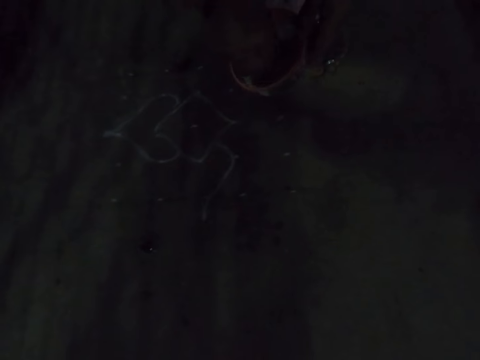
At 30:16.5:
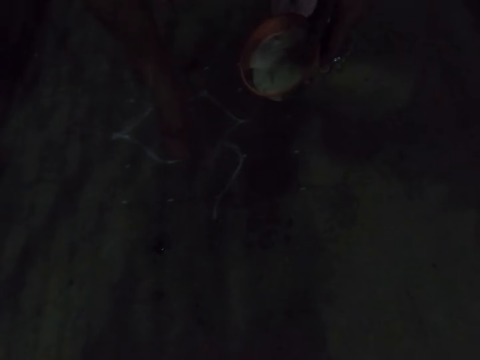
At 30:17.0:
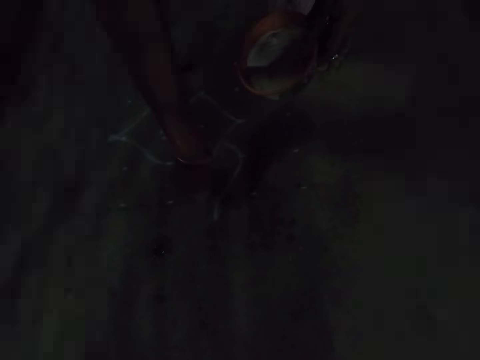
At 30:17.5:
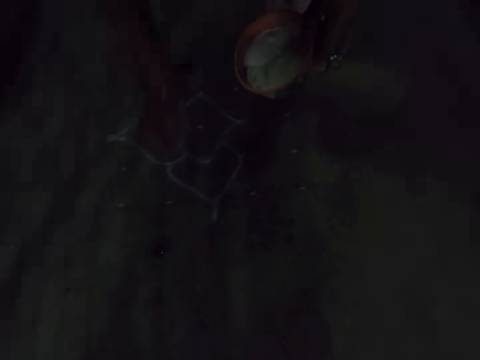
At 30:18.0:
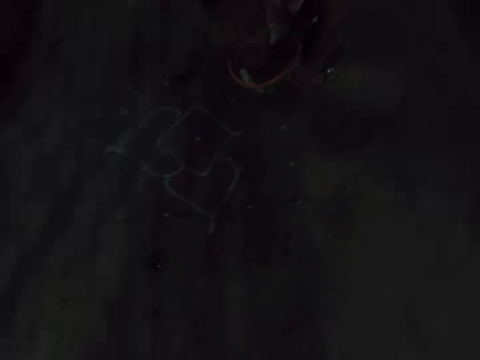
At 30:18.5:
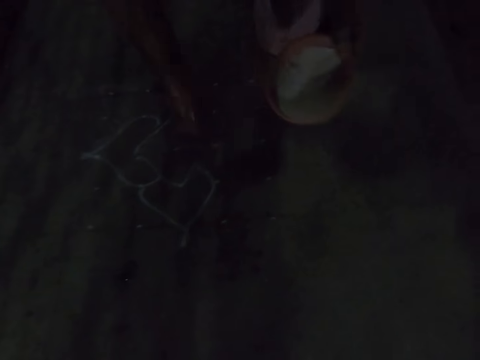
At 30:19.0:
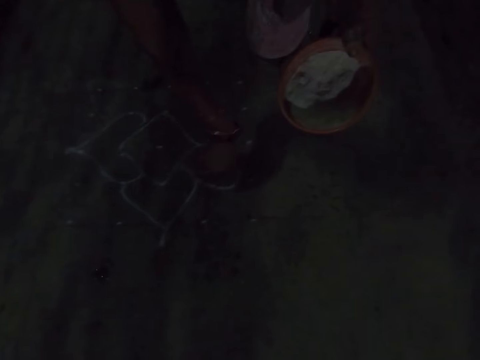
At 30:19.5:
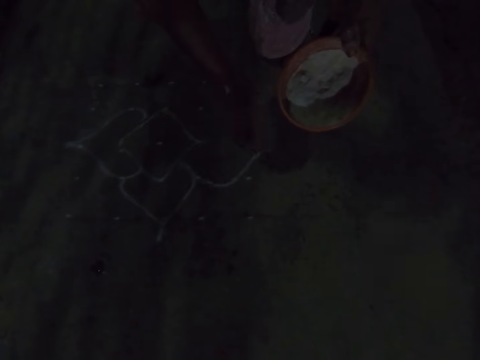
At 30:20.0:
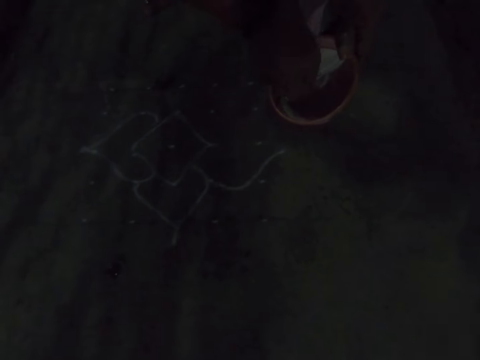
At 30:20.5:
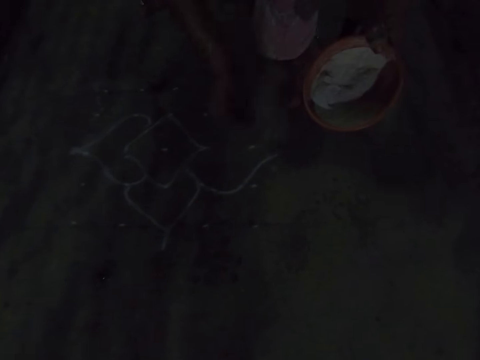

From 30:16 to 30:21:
The camera wearer scoops the whitewash paint in the bowl in the tray. They draw the flower on the floor. They scoop the whitewash paint in the bowl in the tray. They draw the flower on the floor. They scoop the whitewash paint in the bowl in the tray.

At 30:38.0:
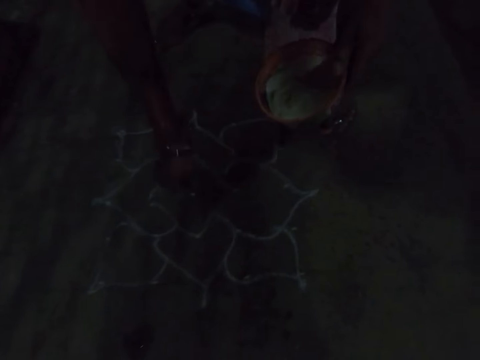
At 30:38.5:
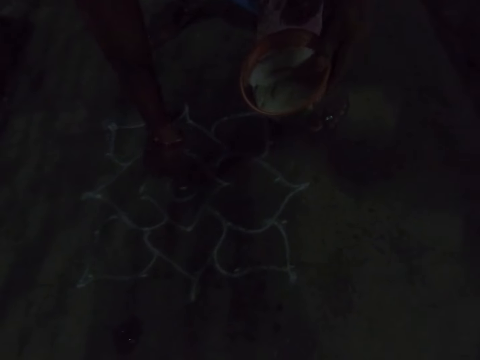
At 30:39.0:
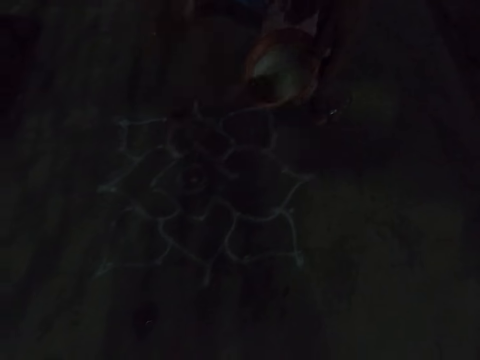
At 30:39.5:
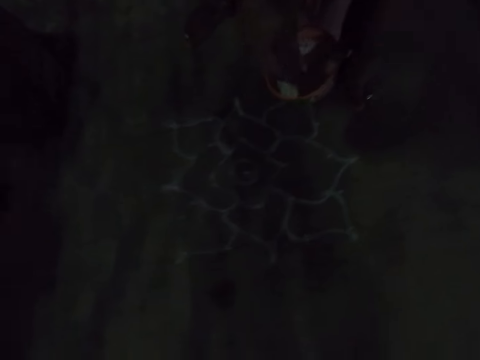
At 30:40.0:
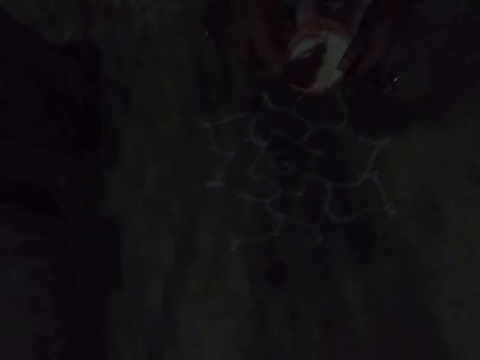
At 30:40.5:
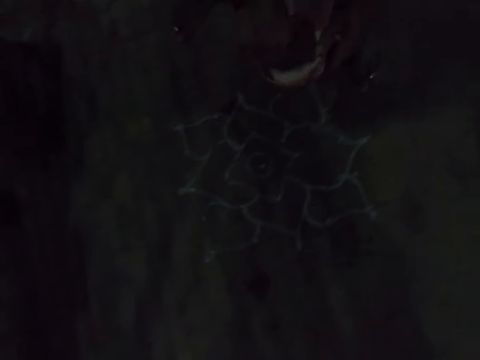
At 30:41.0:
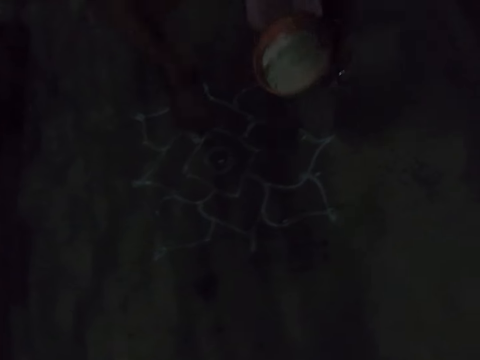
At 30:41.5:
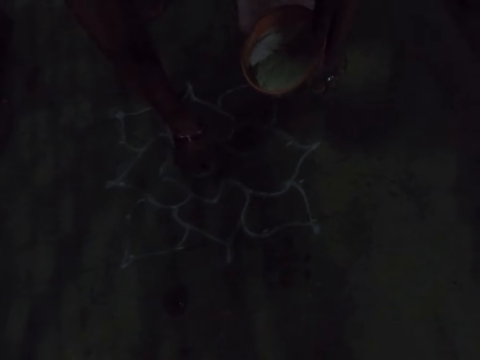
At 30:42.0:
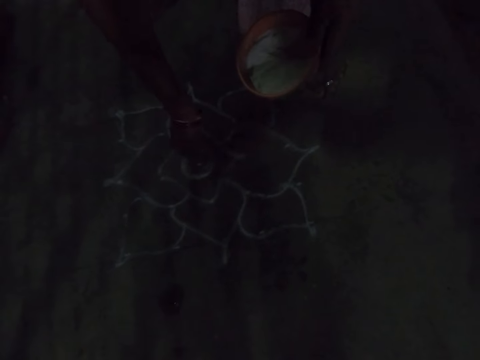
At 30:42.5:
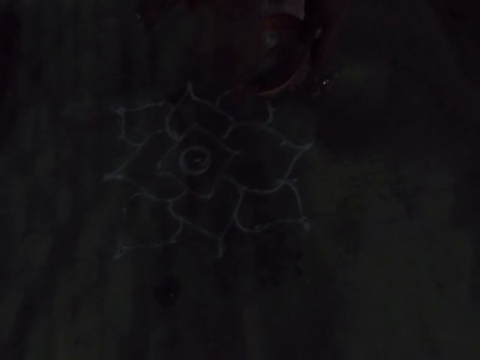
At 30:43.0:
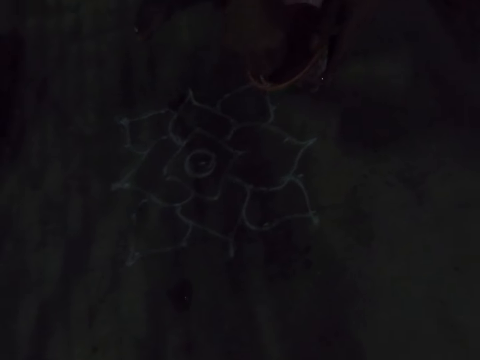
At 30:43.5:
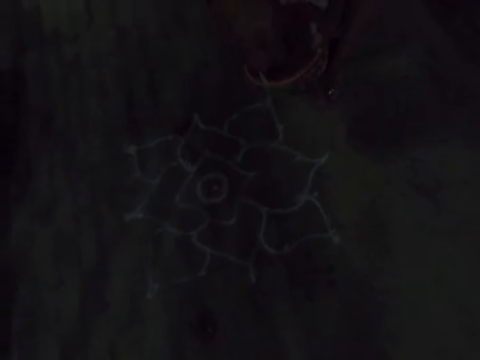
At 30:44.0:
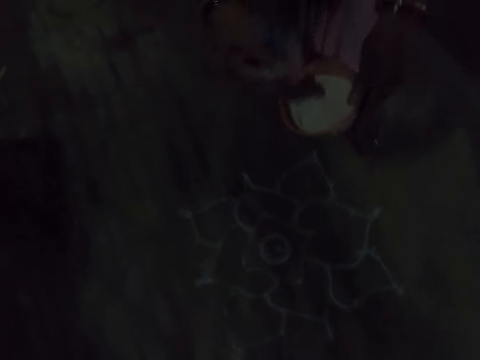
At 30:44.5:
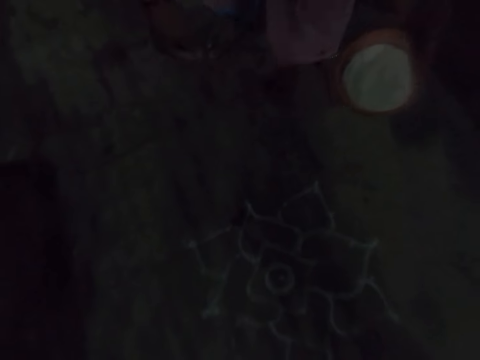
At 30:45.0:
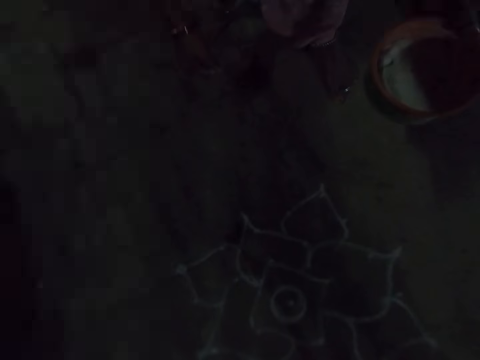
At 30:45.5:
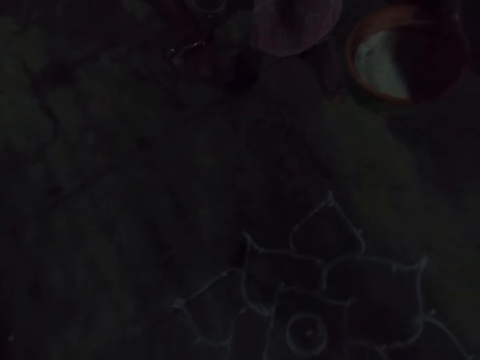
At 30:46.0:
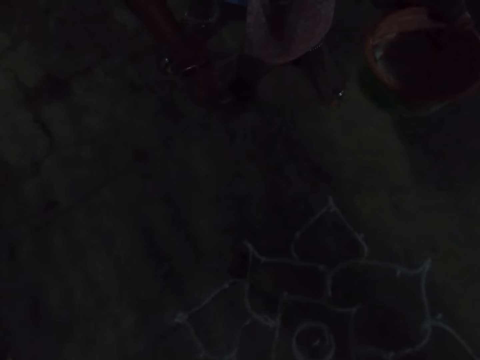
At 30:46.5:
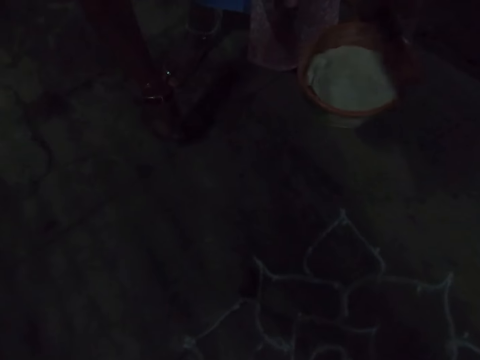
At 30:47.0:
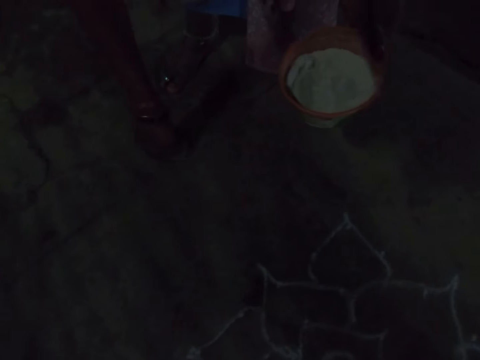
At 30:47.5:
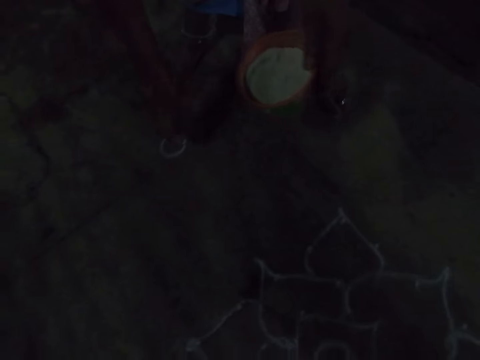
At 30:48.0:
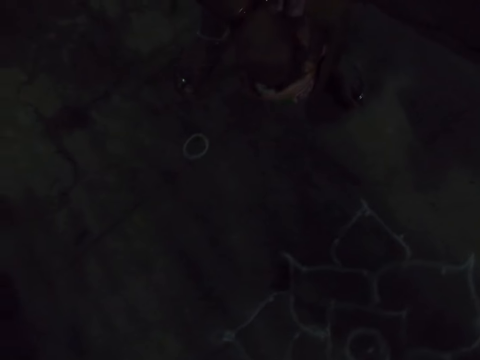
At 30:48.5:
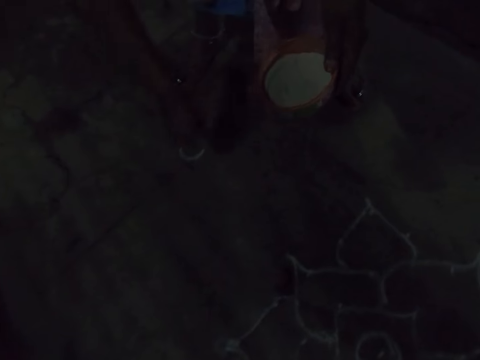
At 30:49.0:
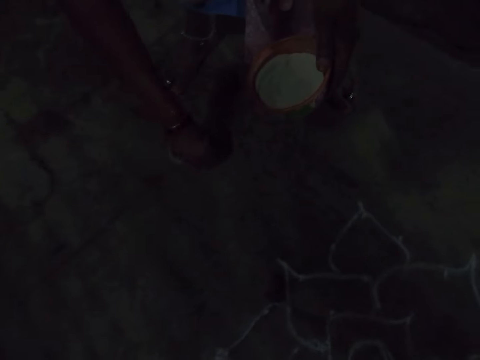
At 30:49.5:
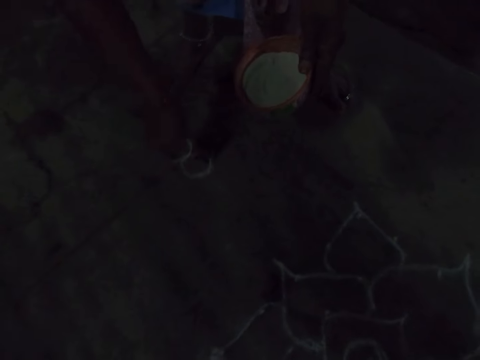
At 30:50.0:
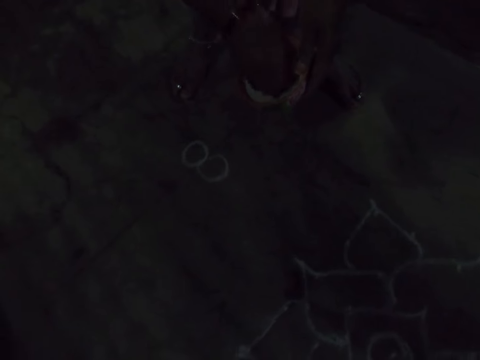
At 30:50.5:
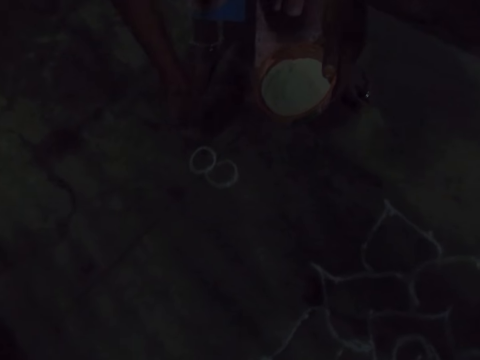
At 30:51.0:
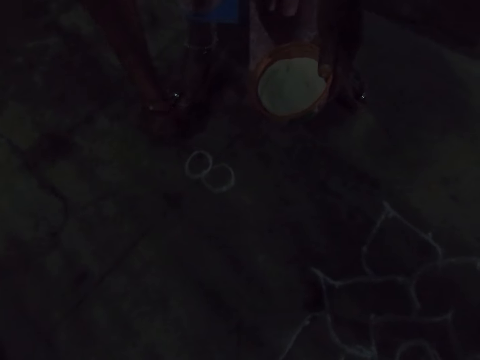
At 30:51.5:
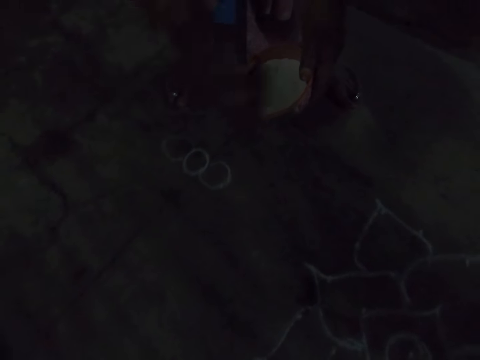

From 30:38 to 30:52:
The camera wearer draws the flower on the floor. They scoop the whitewash paint in the bowl in the tray. They draw the flower on the floor. They scoop the whitewash paint in the bowl in the tray. They stand on the floor. They draw the flower on the floor. They scoop the whitewash paint in the bowl in the tray. They draw the flower on the floor. They scoop the whitewash paint in the bowl in the tray. They draw the flower on the floor.

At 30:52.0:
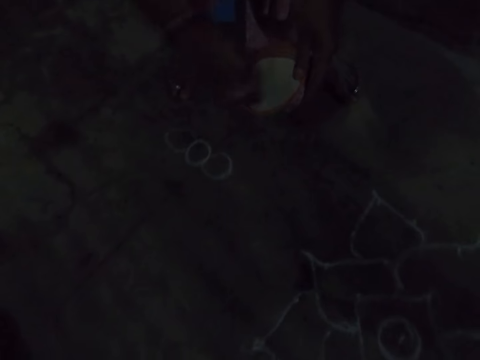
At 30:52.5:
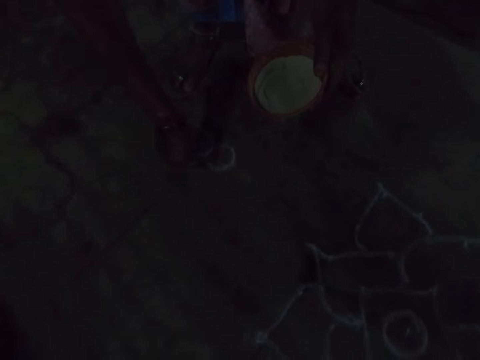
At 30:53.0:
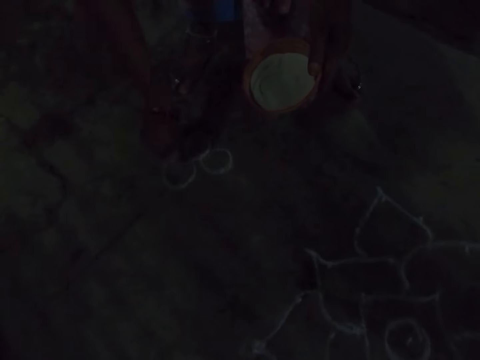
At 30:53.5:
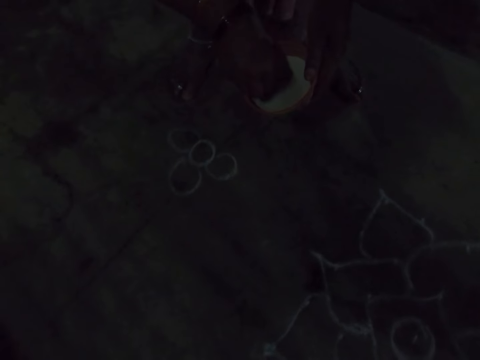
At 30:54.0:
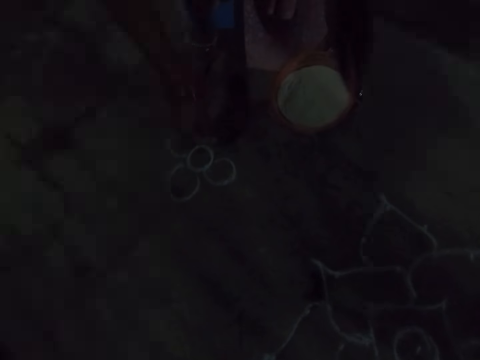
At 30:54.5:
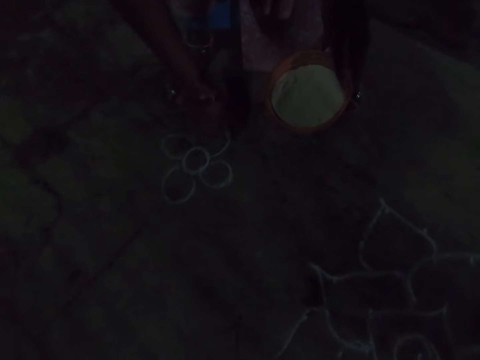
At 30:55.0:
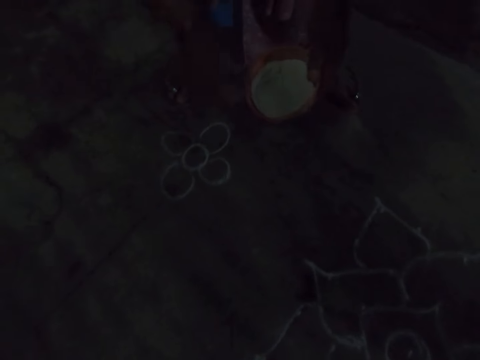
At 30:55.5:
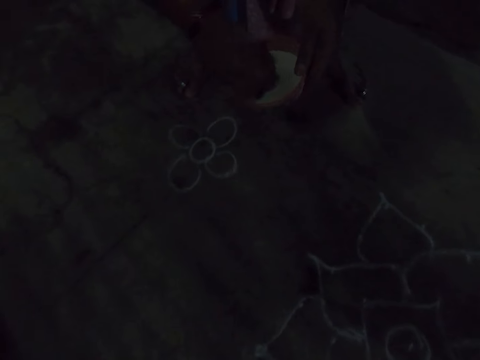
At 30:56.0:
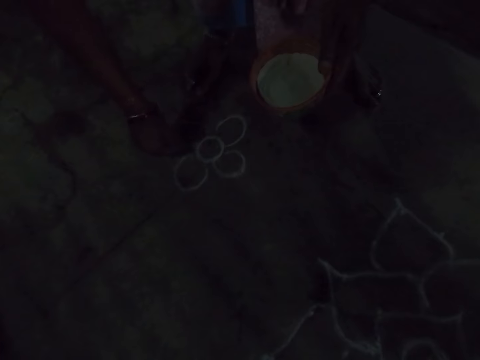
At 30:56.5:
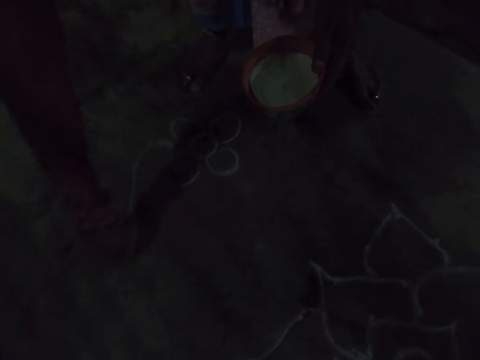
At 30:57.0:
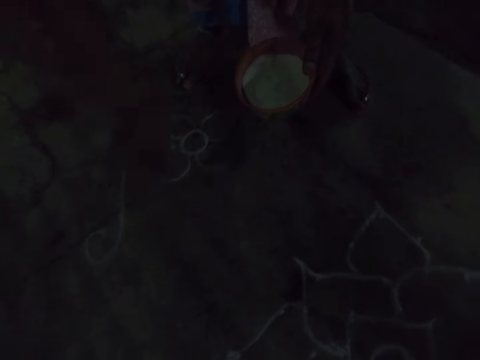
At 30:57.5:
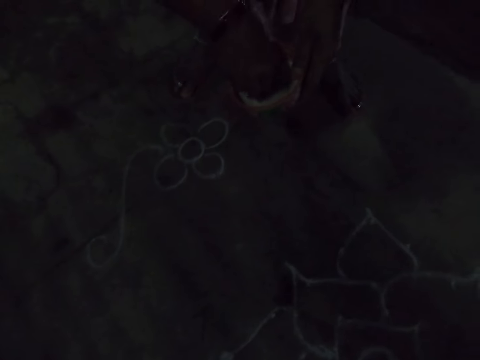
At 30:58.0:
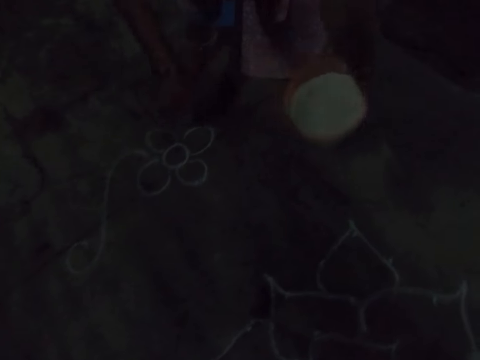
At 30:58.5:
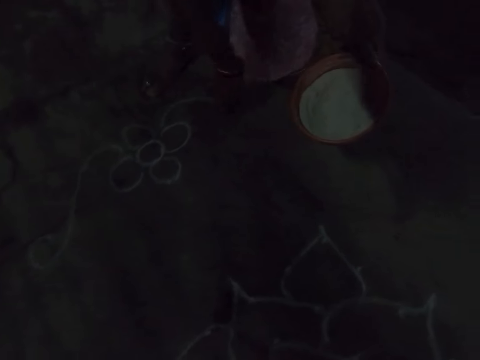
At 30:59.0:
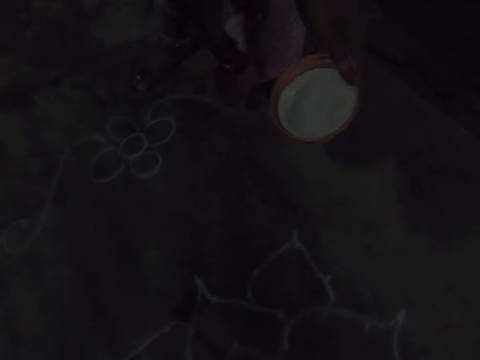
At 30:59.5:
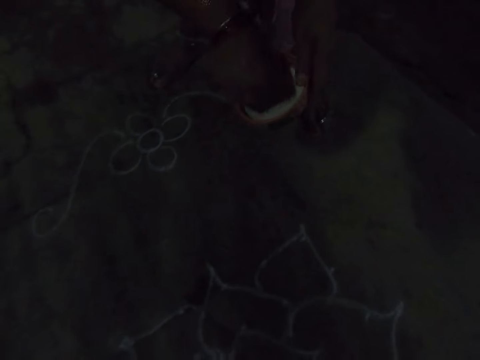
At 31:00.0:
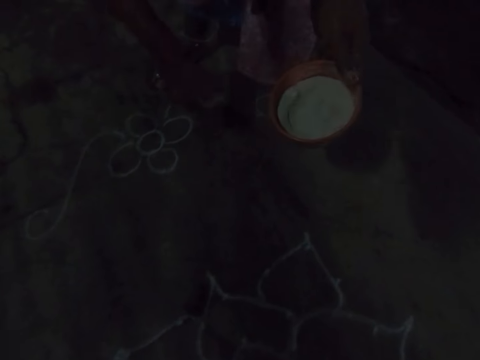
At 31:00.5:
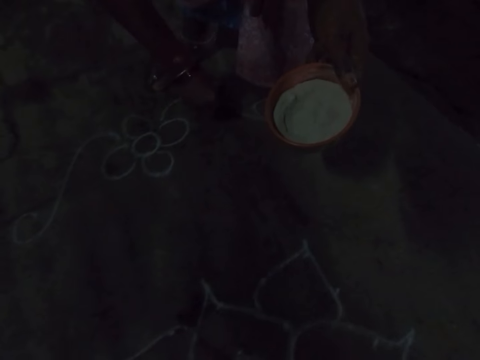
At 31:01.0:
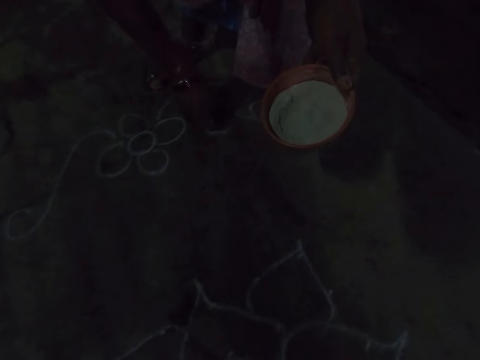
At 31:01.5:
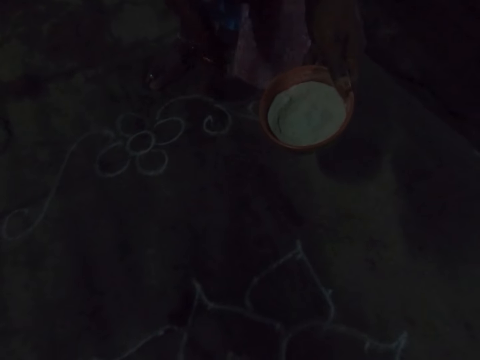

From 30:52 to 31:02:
The camera wearer scoops the whitewash paint in the bowl in the tray. They draw the flower on the floor. They scoop the whitewash paint in the bowl in the tray. They draw the flower on the floor. They scoop the whitewash paint in the bowl in the tray. They draw the flower on the floor. They scoop the whitewash paint in the bowl in the tray. They draw the flower on the floor. They scoop the whitewash paint in the bowl in the tray. They draw the flower on the floor.
